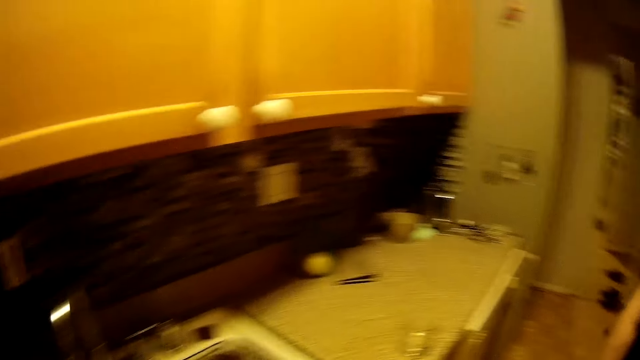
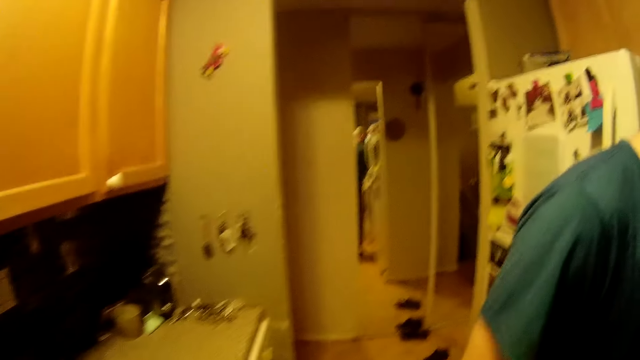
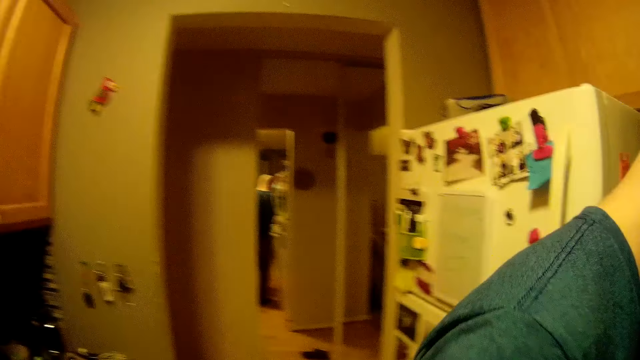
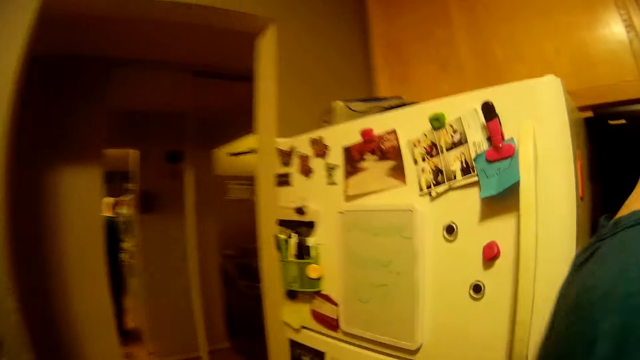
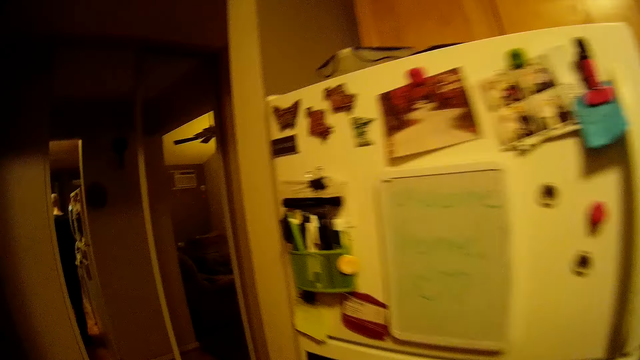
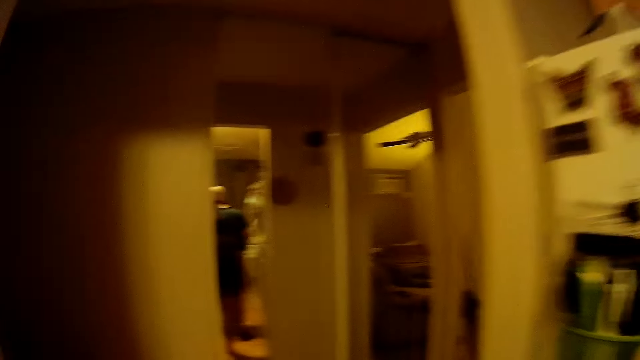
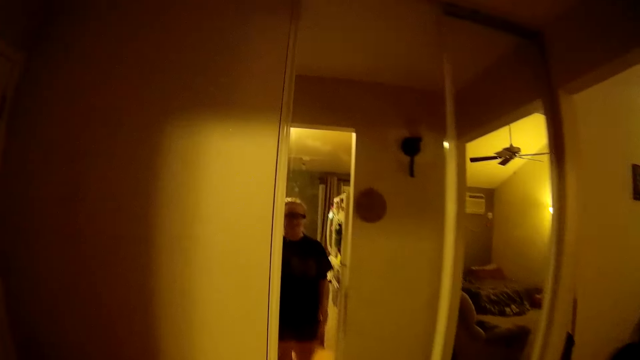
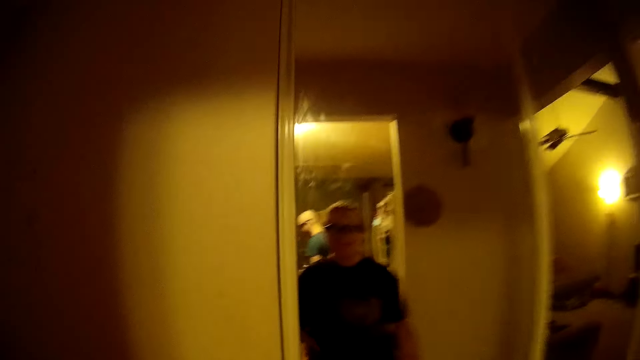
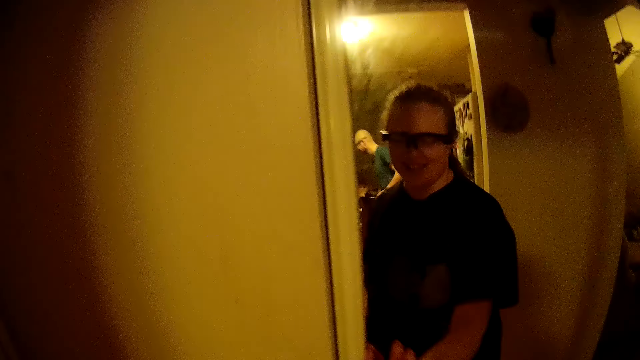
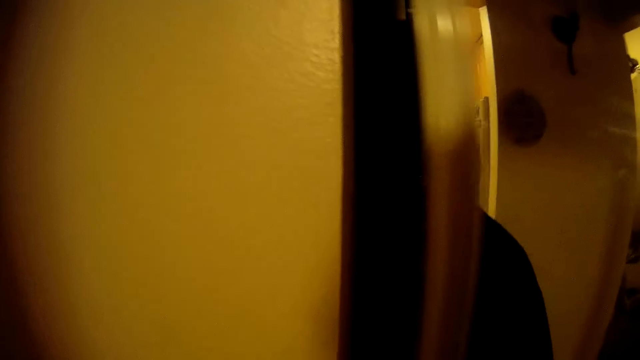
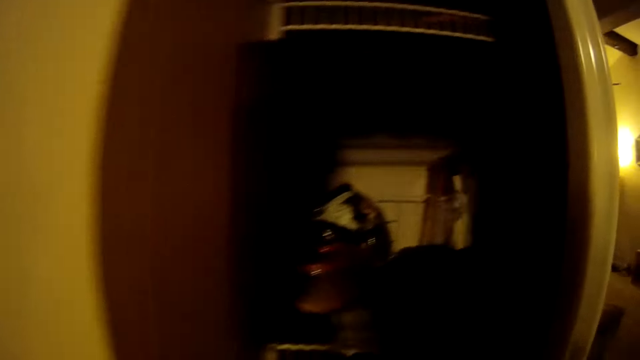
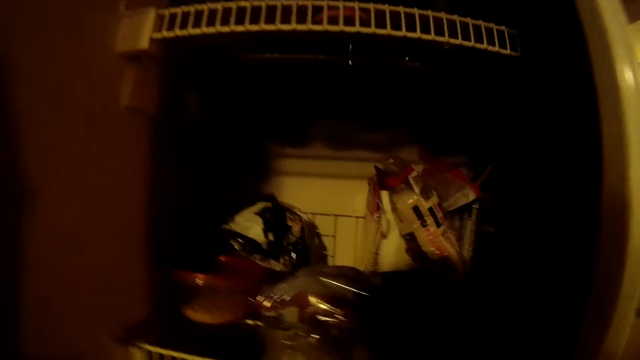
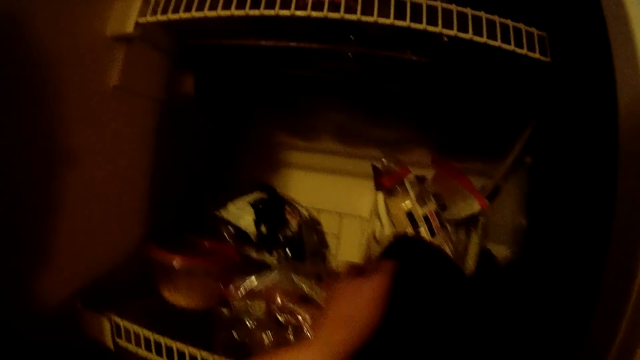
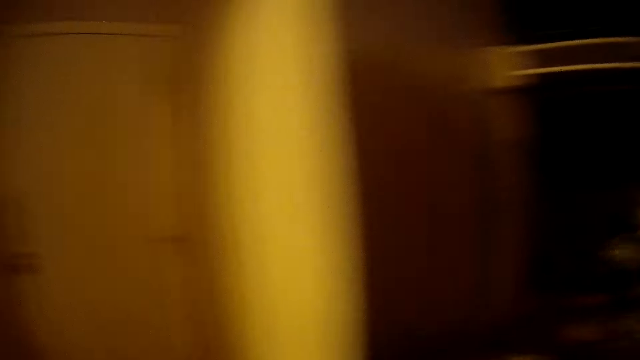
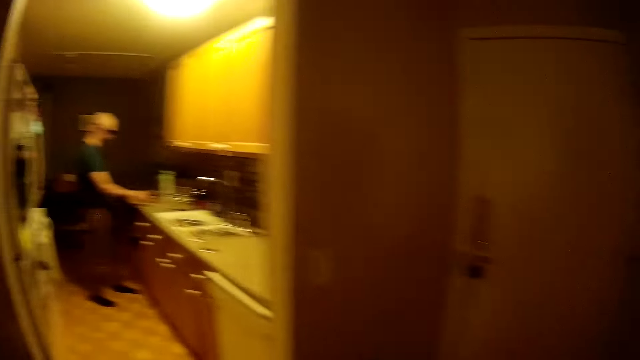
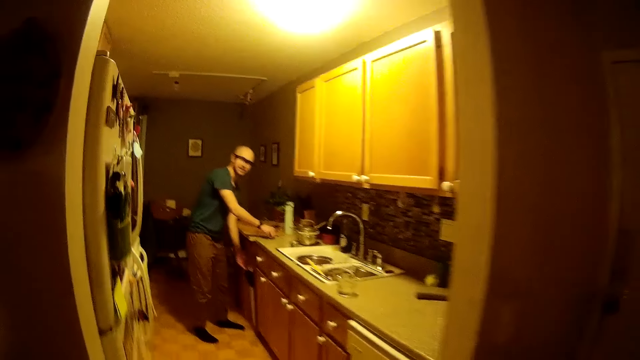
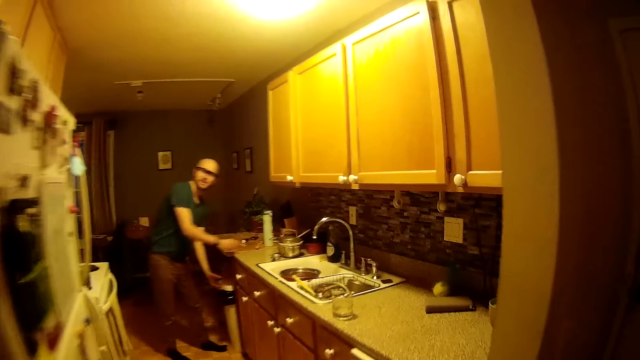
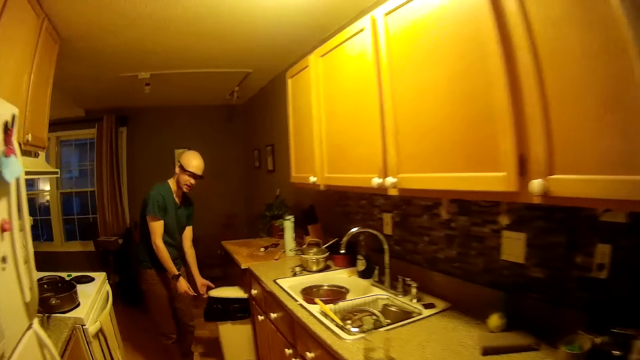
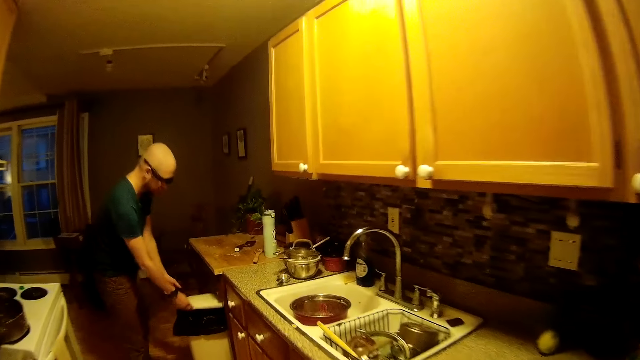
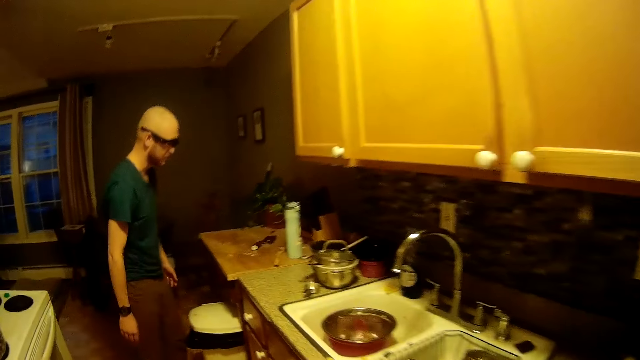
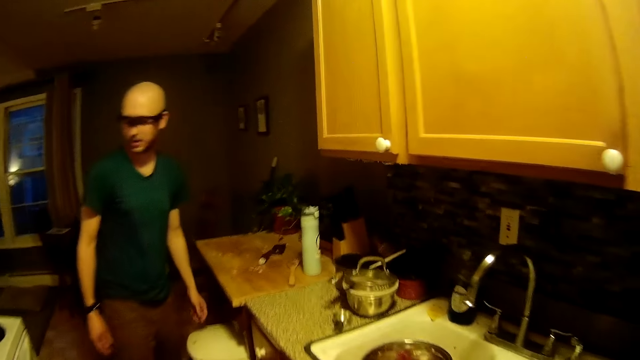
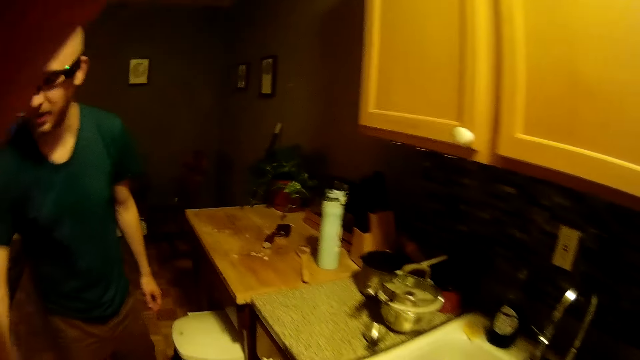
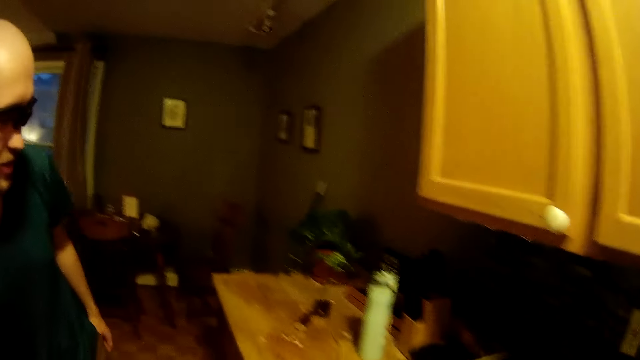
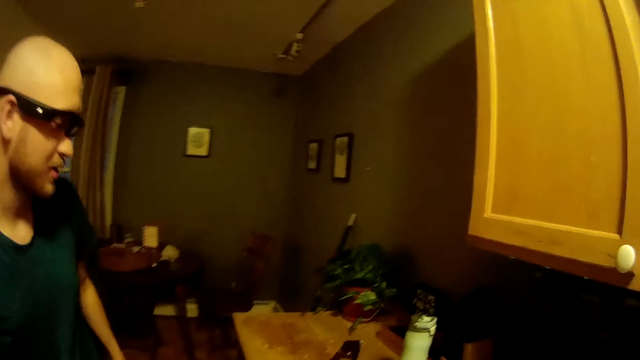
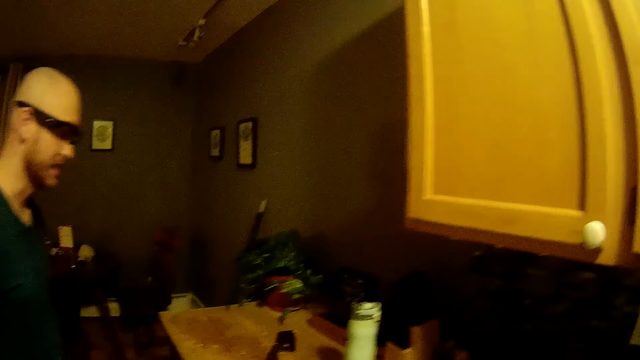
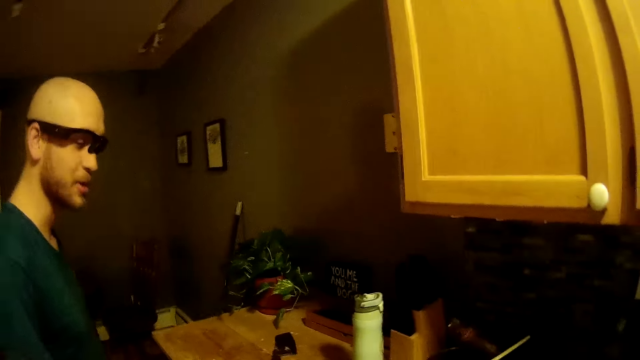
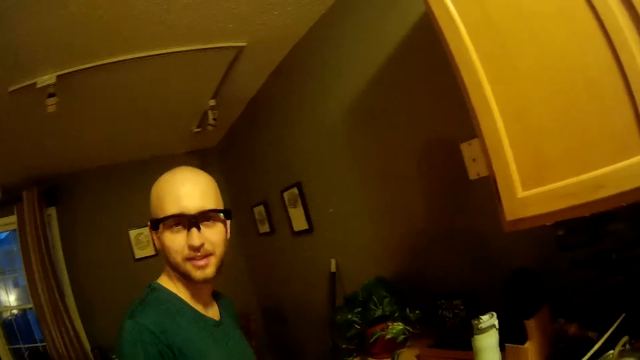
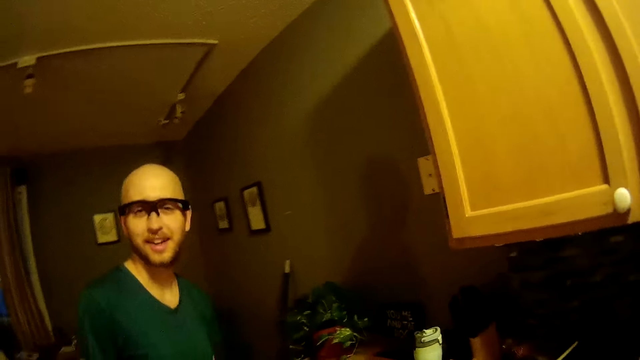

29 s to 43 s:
The camera wearer walks to a store from the kitchen. She talks with a man. She opens the store's door with her right hand. She places a bowl in the store shelf with her right hand. The man pulls a pedal bin in the kitchen with his left hand. The man picks dirt on the kitchen slab with his right hand. The man throws the dirt in the pedal bin with his right hand. The camera wearer walks around the kitchen. She interacts with the man. She touches her head with her left hand. She talks with the man.

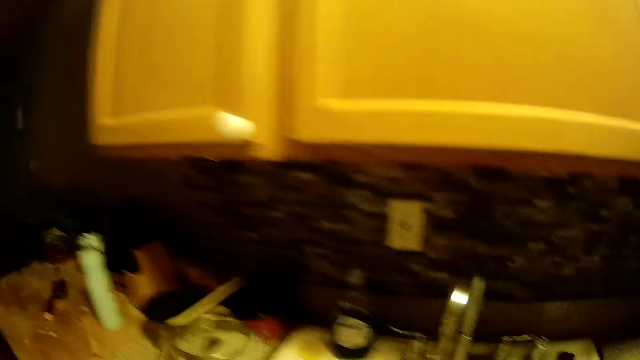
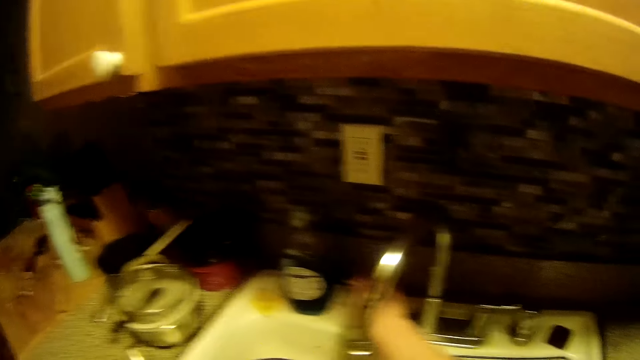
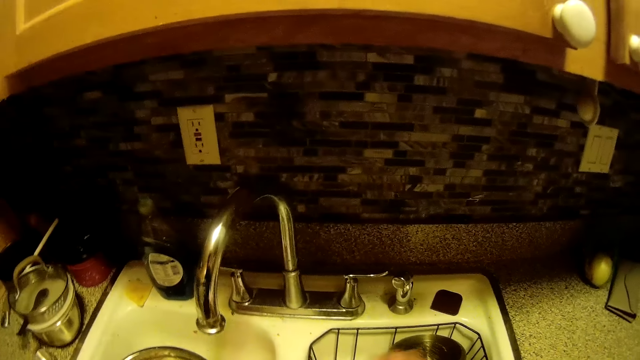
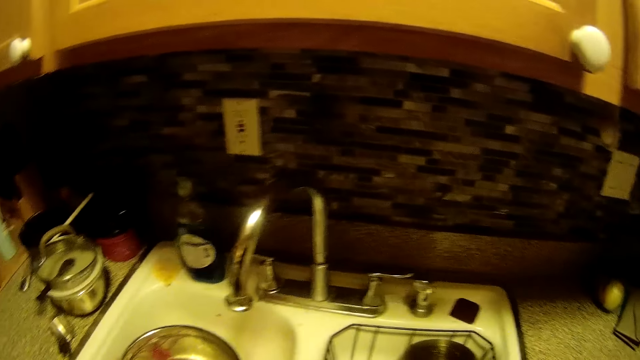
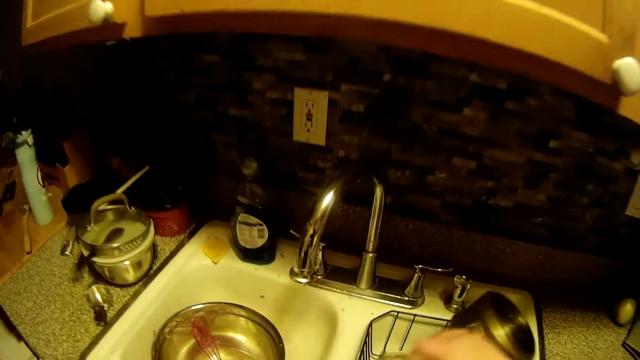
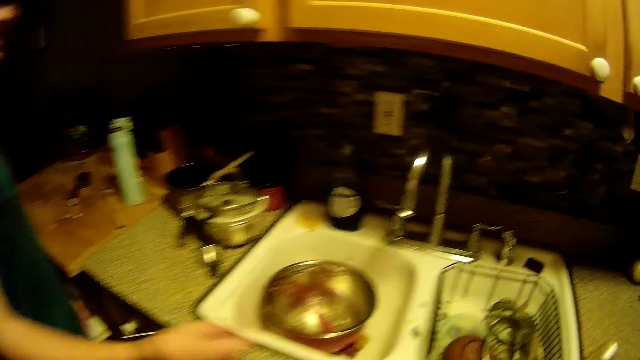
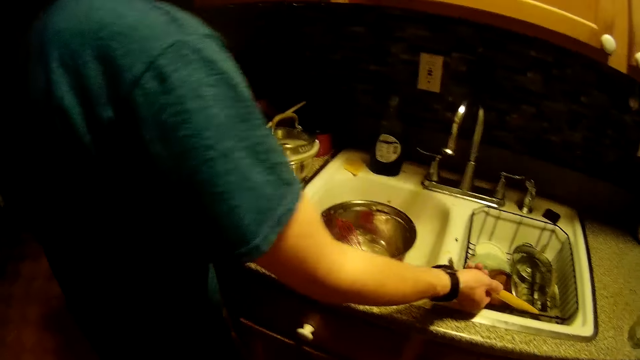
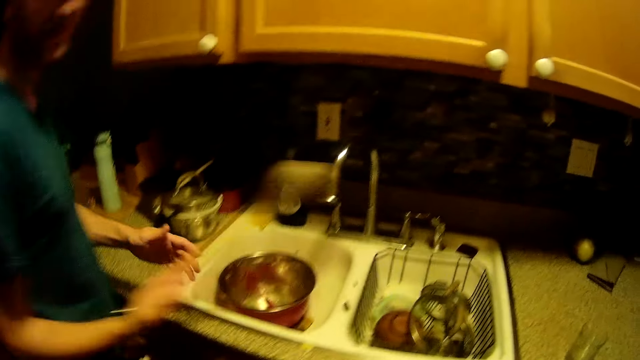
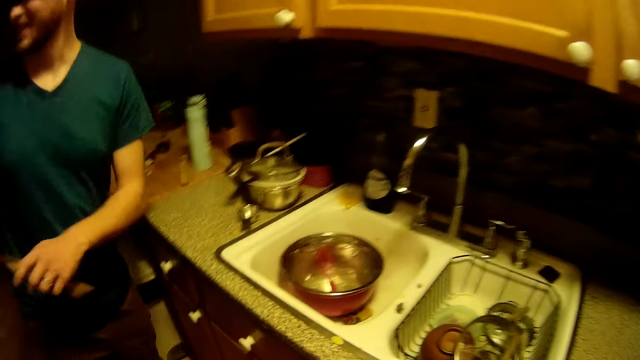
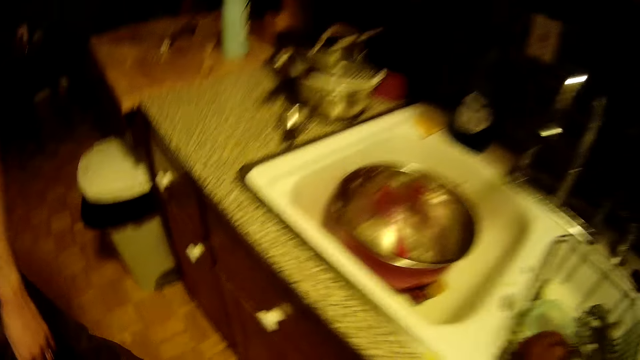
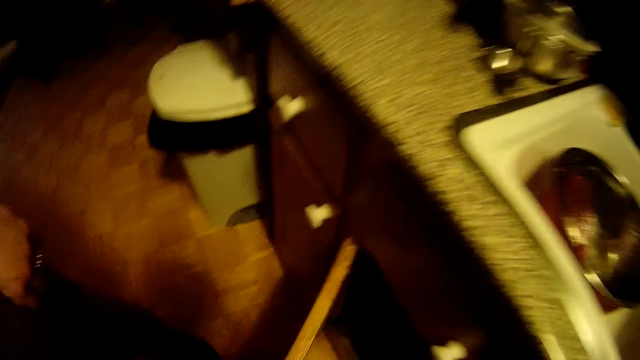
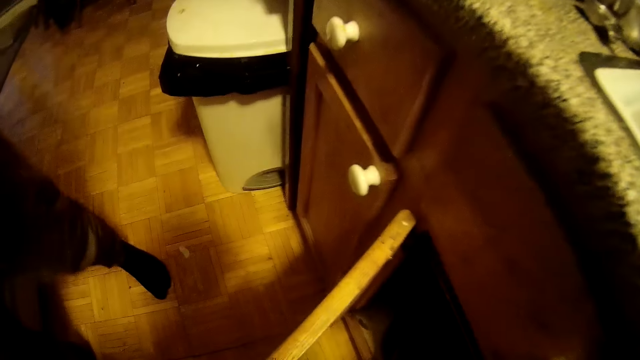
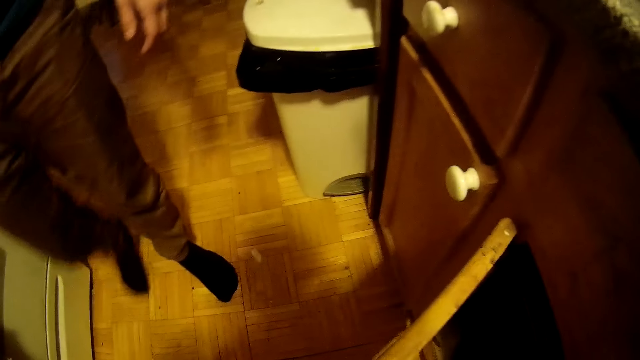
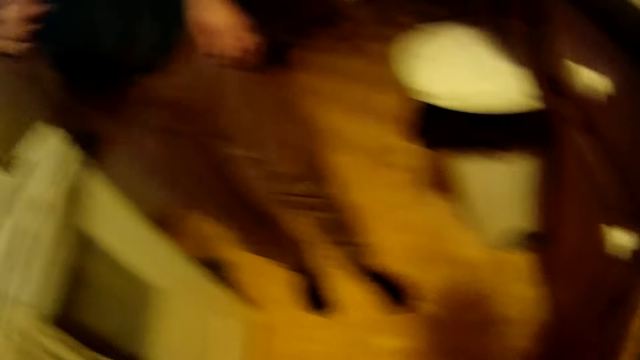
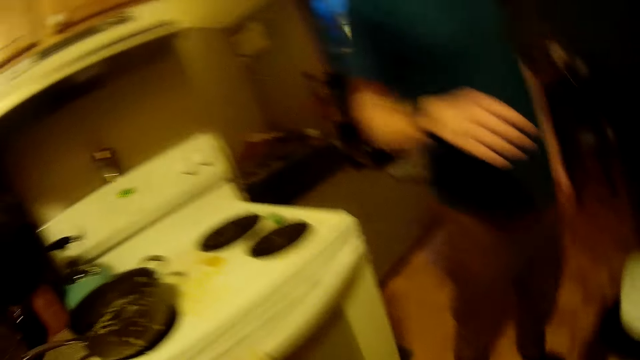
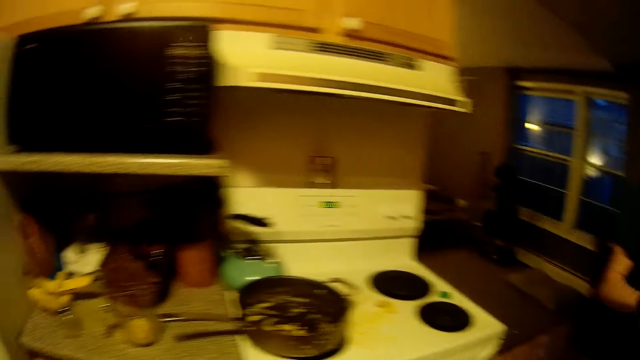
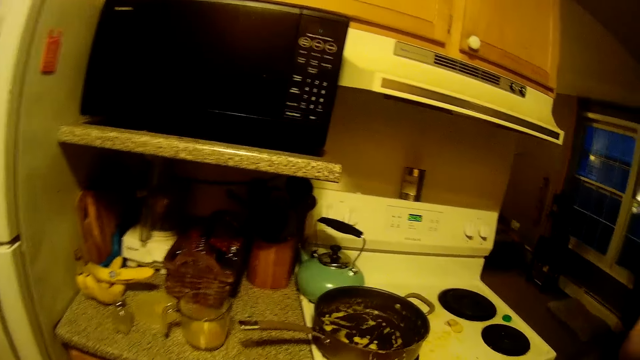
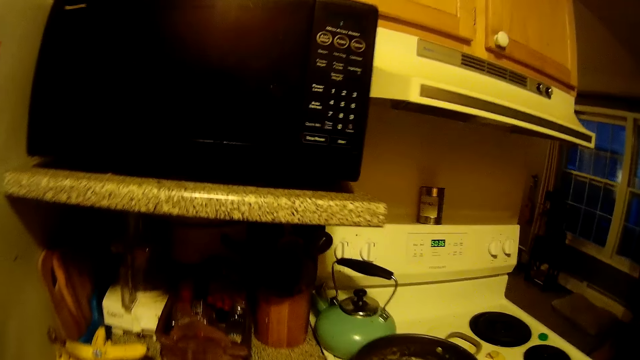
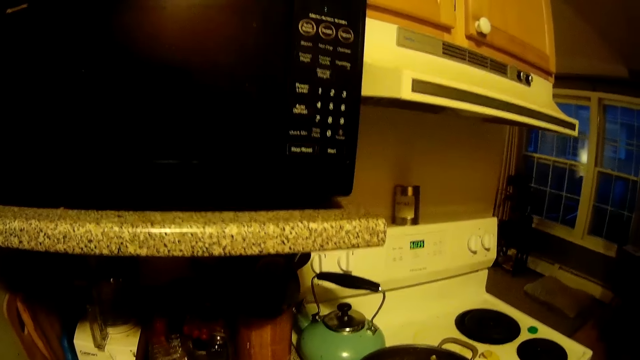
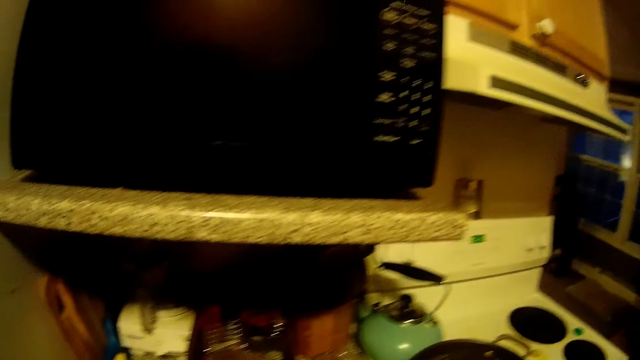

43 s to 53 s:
The camera wearer picks a pot in the kitchen sink with her right hand. A man picks a spatula in the kitchen sink with his right hand. The man holds the spatula with both hands. The camera wearer opens a drawer with her left hand. She interacts with the man. She places the pot in the drawer with her right hand. She closes the drawer with her left hand. She walks around the kitchen.
